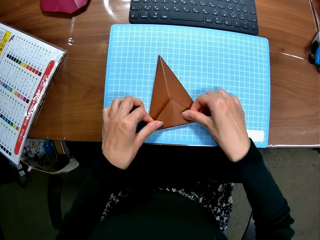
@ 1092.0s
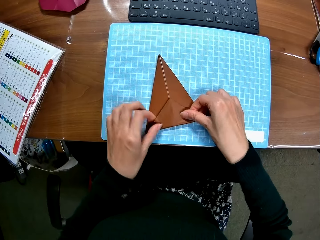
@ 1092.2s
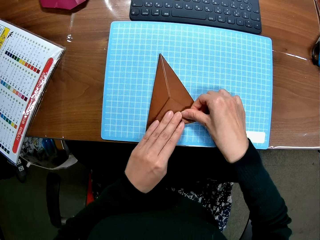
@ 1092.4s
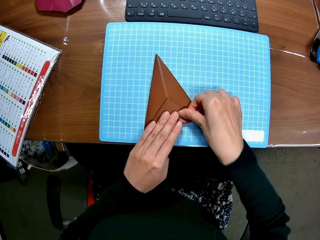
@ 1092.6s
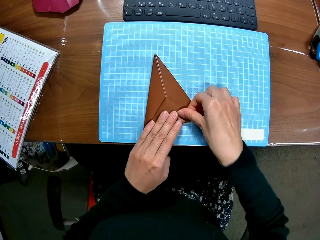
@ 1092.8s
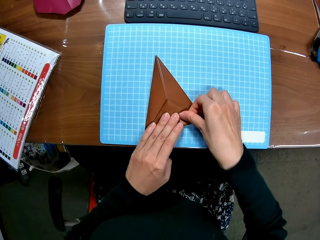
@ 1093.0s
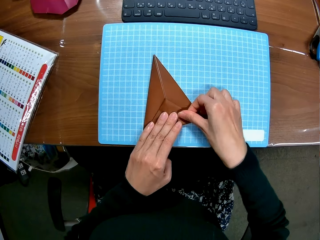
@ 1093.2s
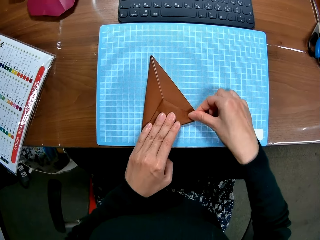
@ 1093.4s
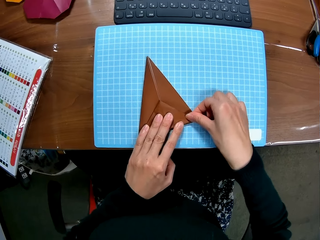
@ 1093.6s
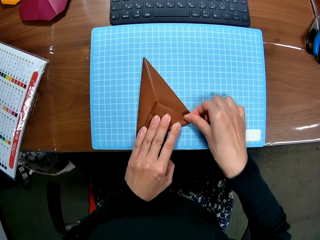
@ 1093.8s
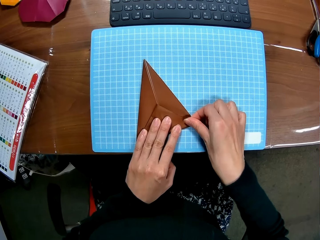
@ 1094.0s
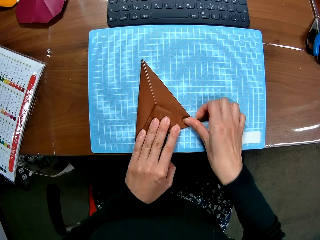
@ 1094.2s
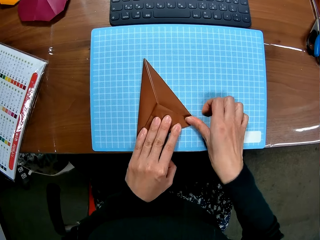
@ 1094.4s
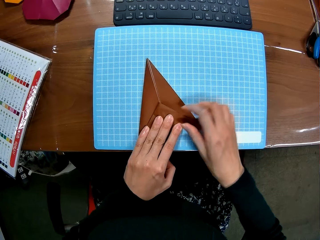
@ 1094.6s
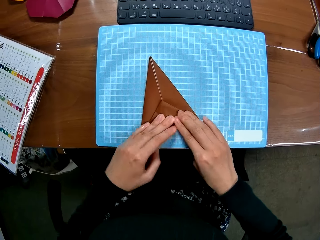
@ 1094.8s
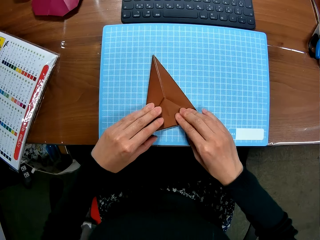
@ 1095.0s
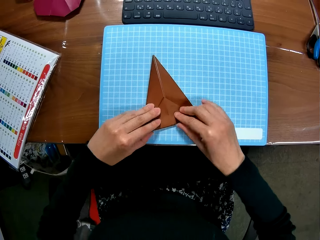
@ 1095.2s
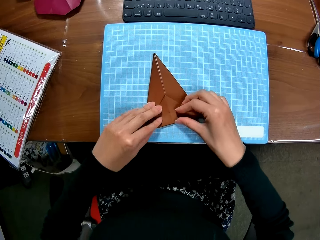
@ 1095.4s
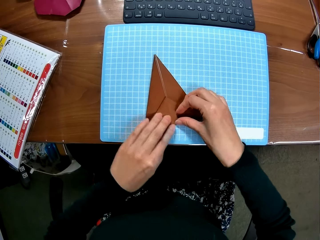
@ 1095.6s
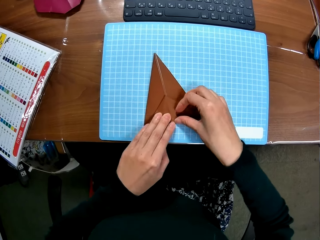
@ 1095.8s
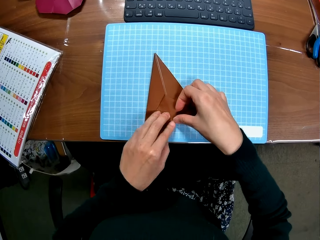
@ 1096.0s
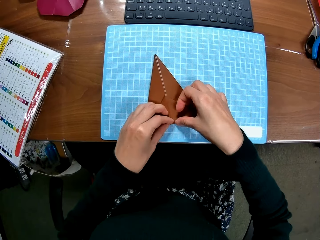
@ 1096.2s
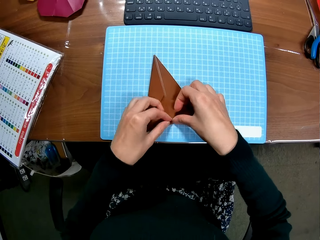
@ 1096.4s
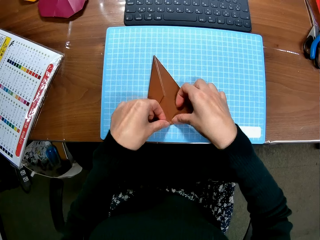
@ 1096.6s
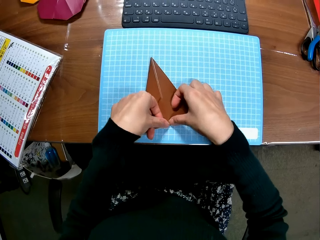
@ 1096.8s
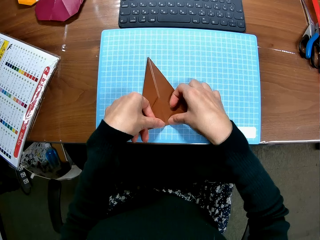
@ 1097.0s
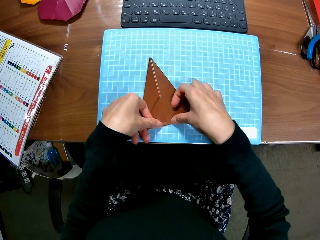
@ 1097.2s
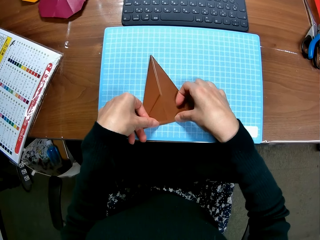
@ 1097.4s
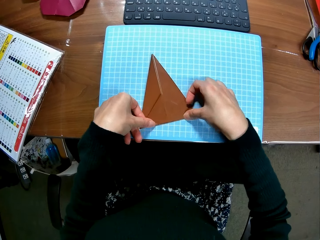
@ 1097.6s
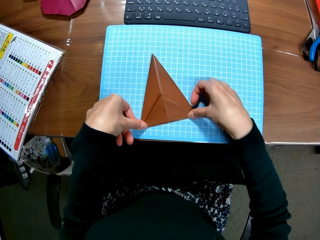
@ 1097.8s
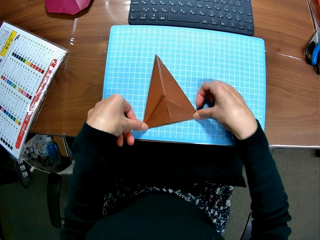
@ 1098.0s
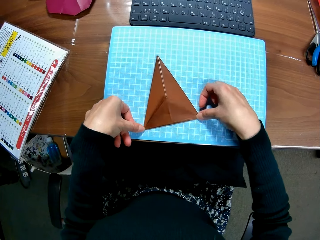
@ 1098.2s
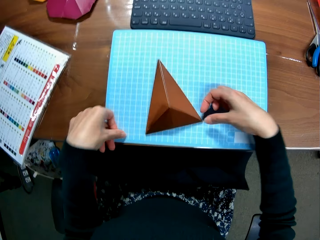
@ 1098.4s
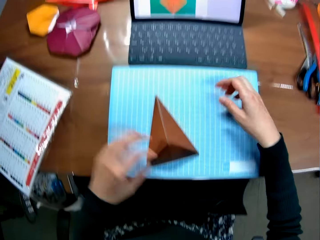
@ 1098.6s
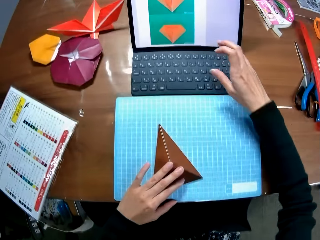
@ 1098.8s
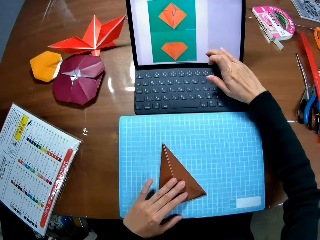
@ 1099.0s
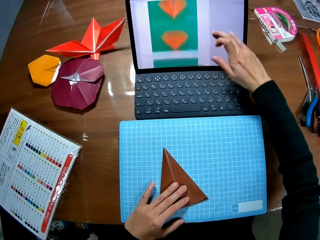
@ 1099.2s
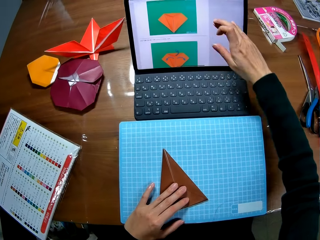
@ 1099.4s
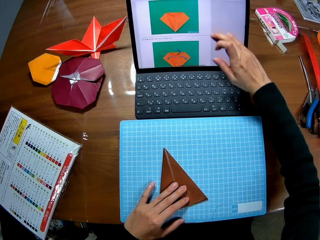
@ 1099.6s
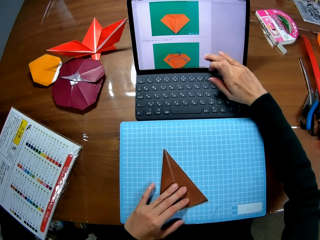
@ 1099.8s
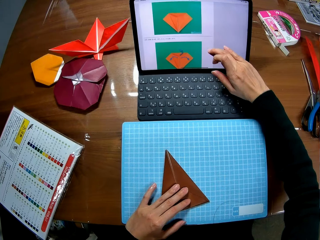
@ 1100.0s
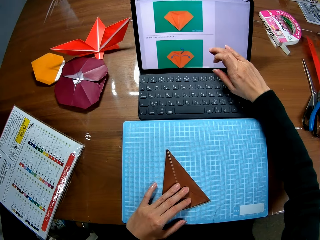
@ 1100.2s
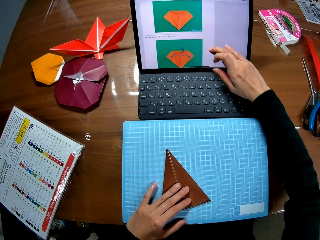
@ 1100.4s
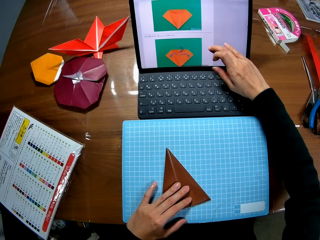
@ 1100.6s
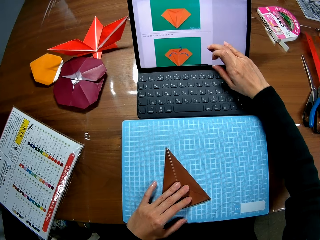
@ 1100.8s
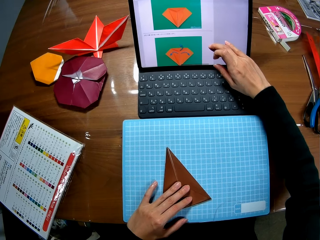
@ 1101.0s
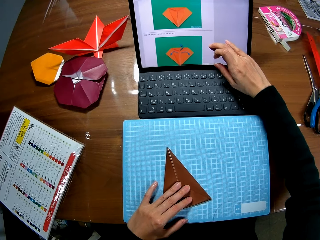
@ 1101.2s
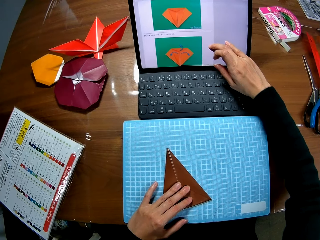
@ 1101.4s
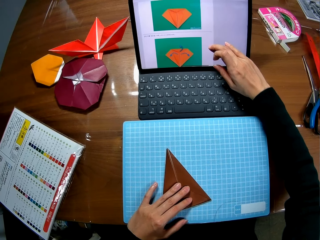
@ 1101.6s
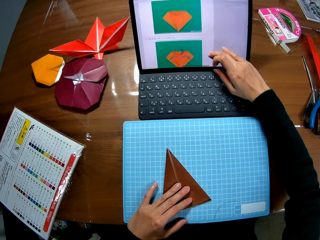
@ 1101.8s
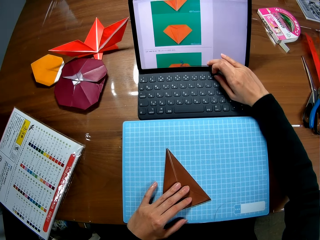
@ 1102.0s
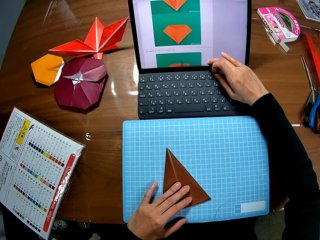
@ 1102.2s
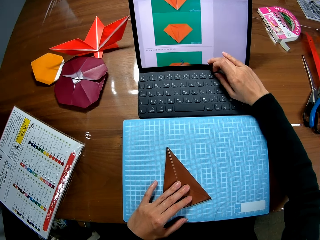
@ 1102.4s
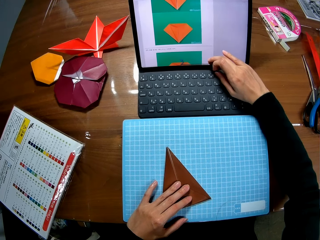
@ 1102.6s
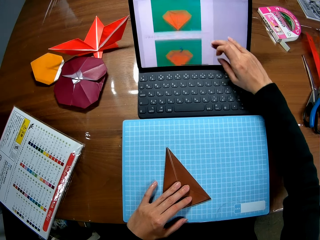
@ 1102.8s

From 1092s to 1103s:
The camera wearer folds the craft paper. She removes her hands from the paper. She touches the tablet screen on the table with her right hand. She places her left hand on the paper. She scrolls through the tablet screen on the table with her right hand.

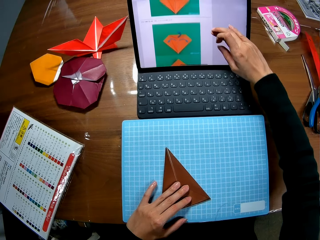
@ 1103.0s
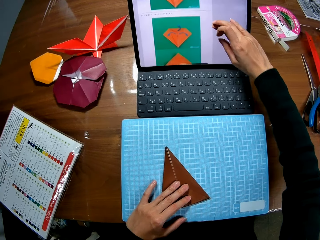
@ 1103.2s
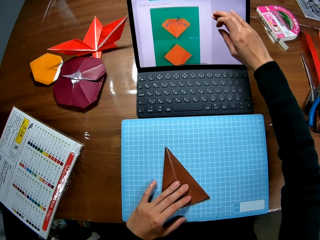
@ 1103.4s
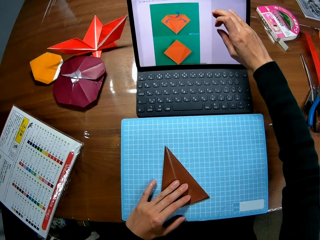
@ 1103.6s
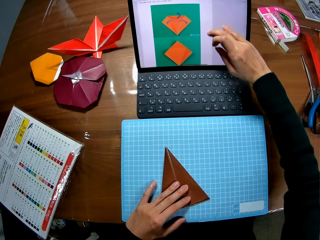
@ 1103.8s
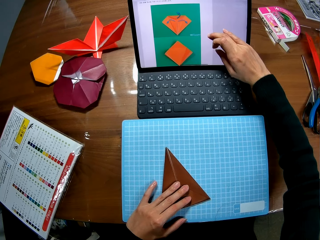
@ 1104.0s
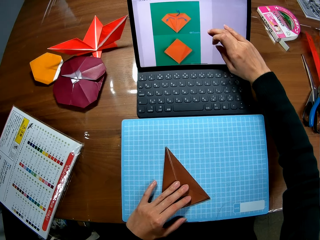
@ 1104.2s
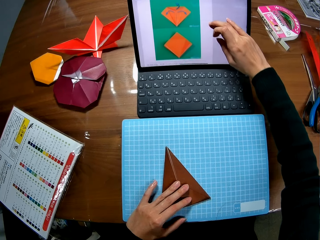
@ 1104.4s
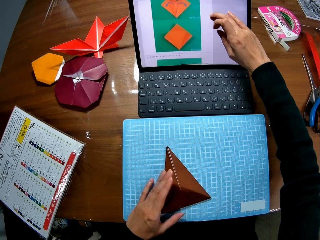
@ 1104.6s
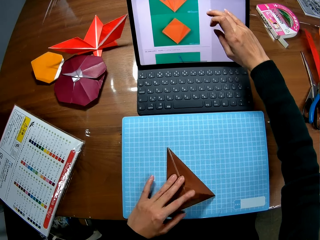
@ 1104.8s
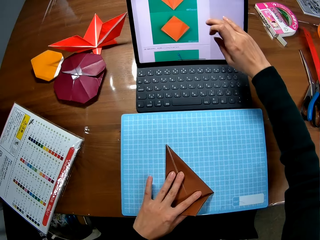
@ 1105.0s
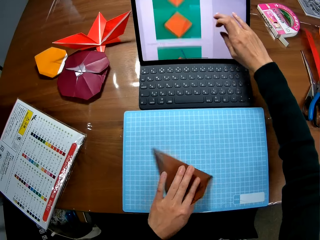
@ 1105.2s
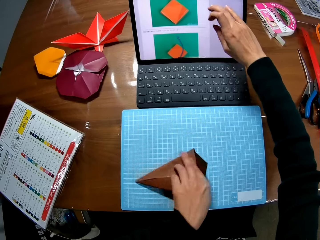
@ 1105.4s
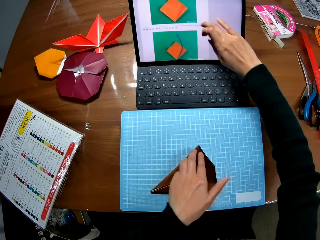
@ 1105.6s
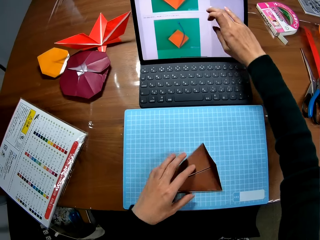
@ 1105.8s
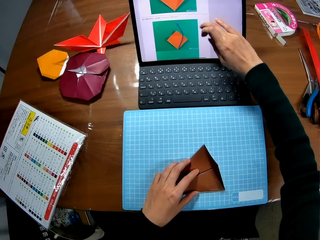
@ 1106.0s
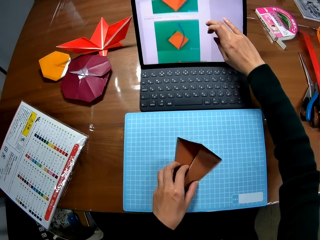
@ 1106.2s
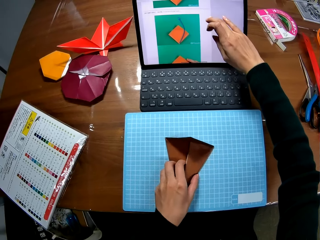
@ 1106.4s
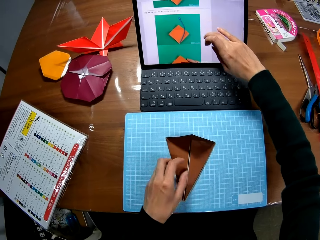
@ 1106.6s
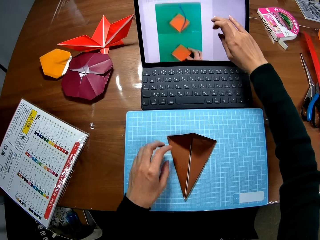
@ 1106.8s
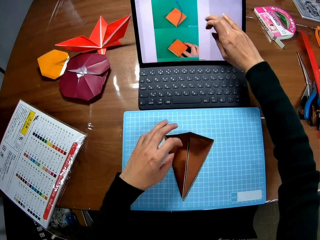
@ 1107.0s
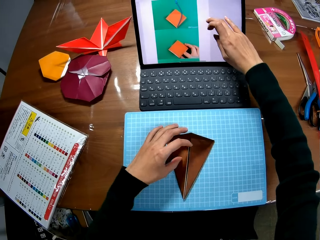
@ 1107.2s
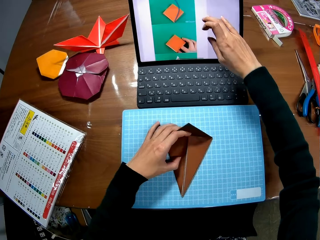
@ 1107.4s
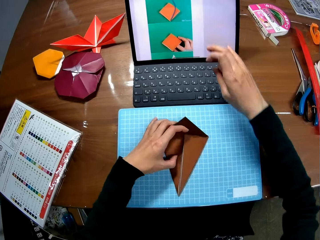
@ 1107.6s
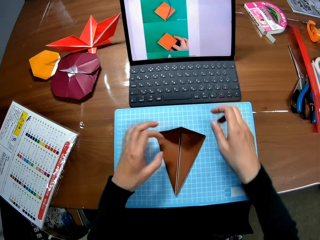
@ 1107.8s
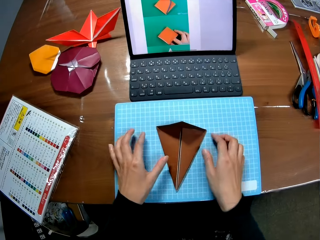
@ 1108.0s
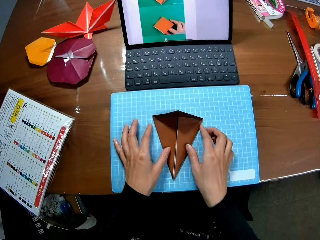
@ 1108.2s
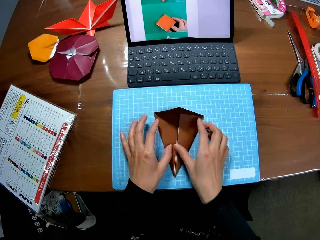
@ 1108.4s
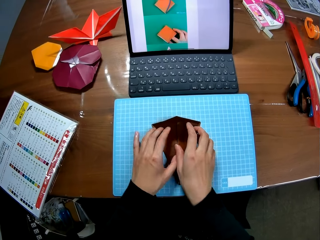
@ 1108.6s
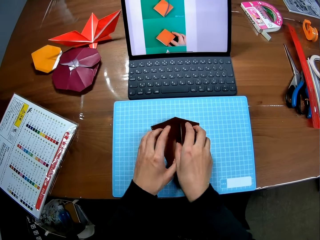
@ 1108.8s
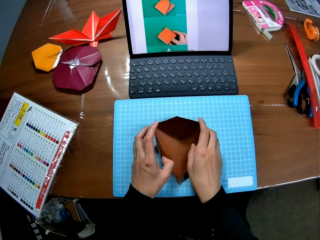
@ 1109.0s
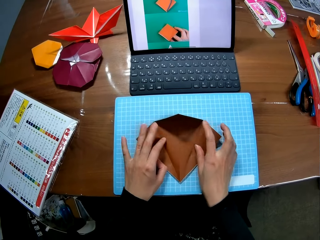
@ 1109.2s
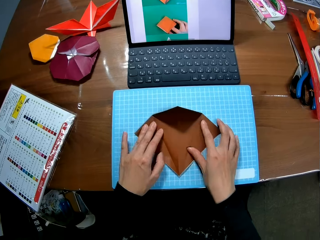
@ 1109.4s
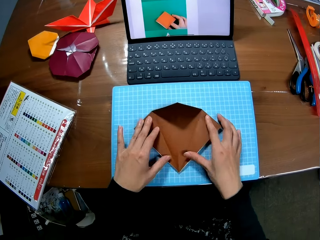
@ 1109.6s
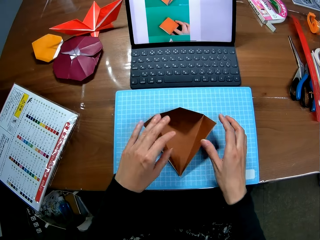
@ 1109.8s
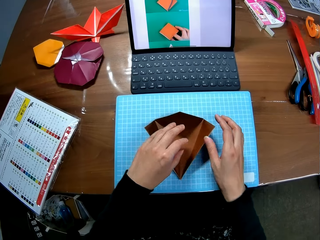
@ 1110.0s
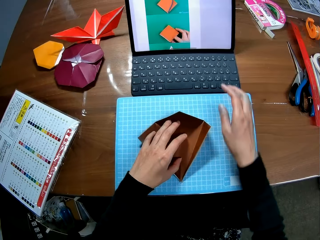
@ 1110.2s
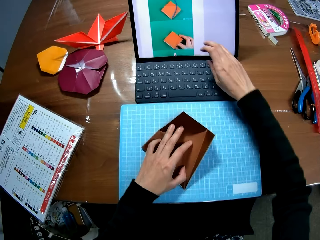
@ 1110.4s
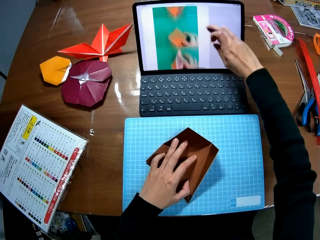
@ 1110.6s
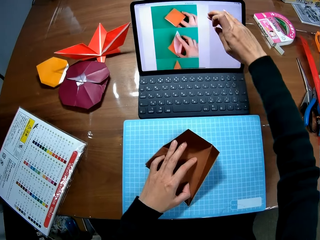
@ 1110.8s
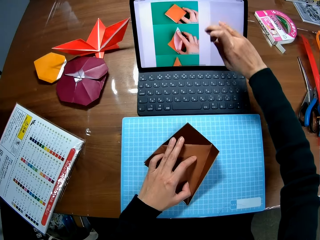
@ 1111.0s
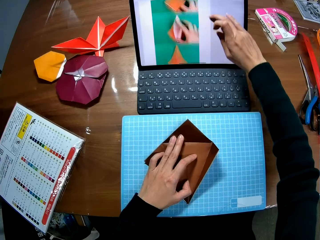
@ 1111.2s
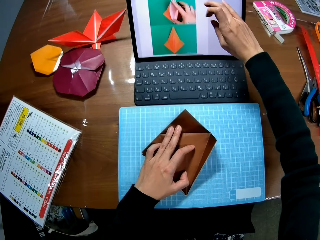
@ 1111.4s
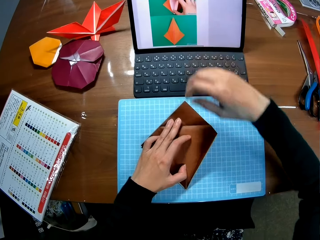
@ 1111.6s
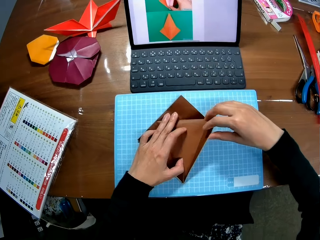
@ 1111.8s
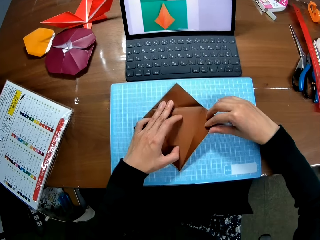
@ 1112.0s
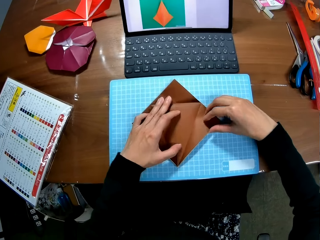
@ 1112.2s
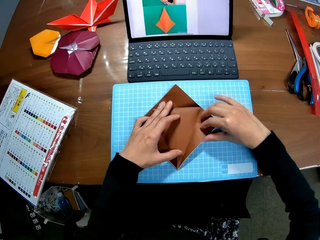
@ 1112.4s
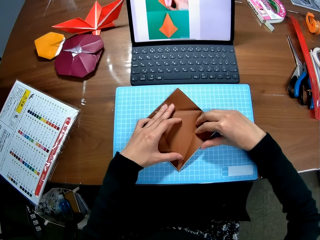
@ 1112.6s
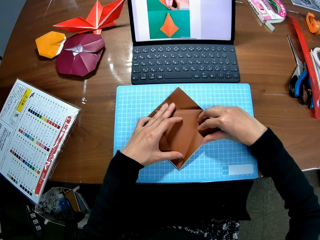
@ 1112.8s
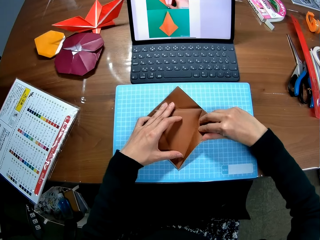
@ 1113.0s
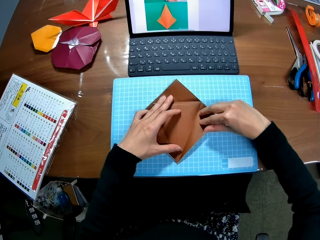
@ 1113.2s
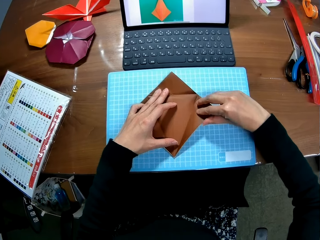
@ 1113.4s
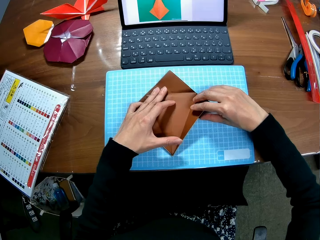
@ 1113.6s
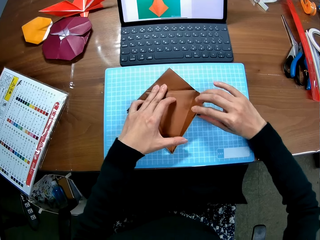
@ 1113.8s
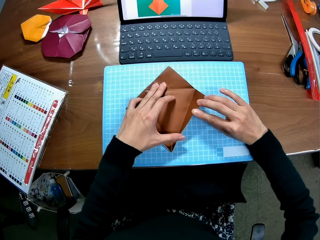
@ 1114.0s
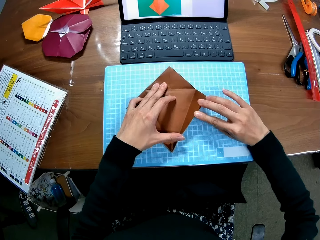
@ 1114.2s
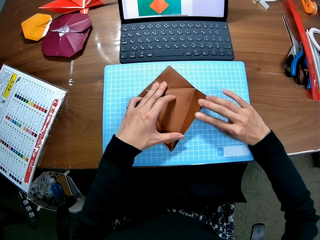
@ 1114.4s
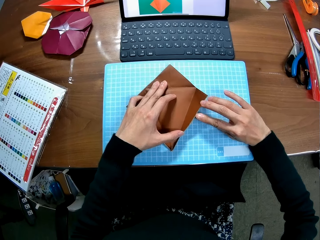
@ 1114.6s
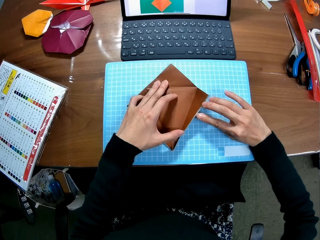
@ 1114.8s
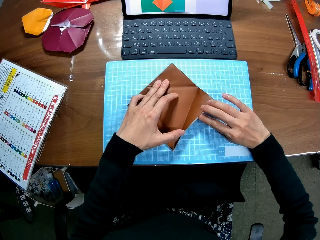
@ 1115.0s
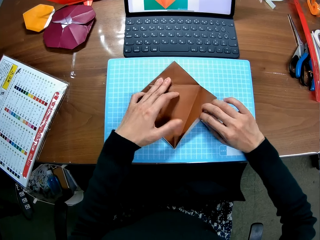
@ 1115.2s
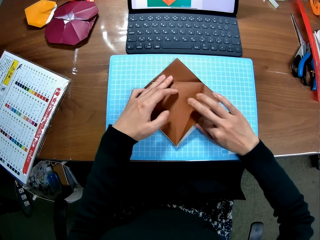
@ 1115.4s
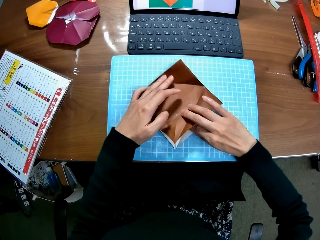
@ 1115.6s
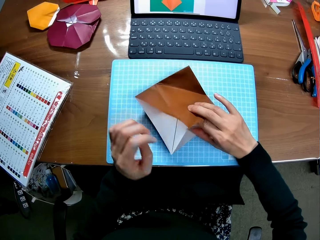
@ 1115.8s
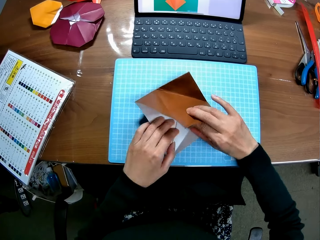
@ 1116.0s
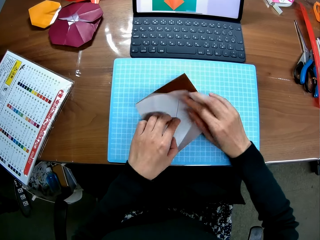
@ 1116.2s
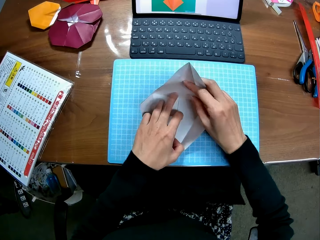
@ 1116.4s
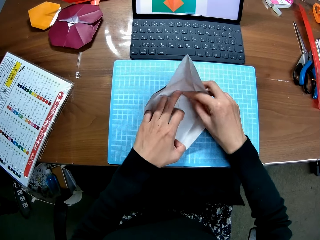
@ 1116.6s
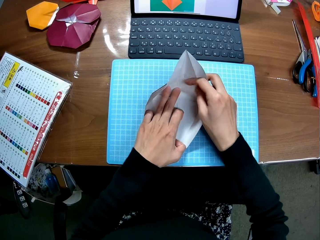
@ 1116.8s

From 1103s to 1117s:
The camera wearer turns the paper on the table with her left hand. She folds the paper on the table. She removes her right hand from the tablet screen on the table. She opens the paper on the table with both hands. She touches the tablet screen on the table with her right hand. She scrolls through the tablet screen on the table with her right hand. She returns her right hand to the paper. She continues to fold the paper. She unfolds the paper on the table.
